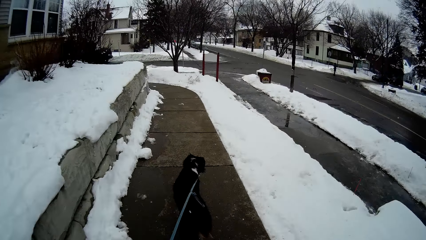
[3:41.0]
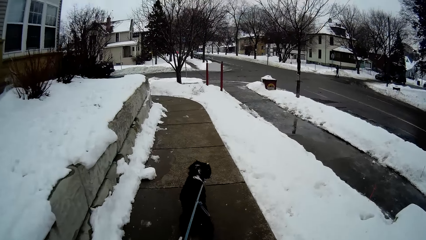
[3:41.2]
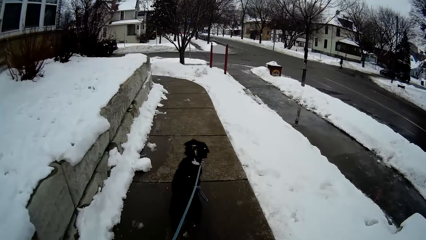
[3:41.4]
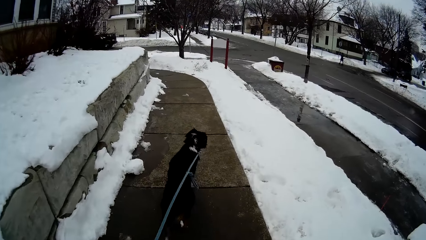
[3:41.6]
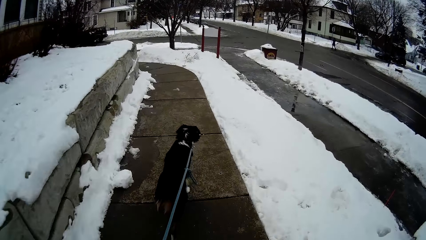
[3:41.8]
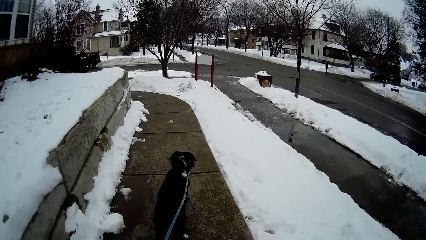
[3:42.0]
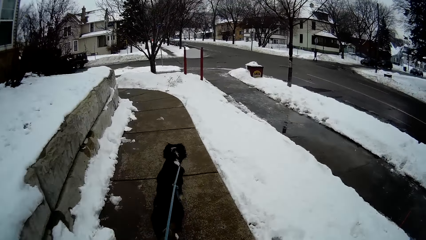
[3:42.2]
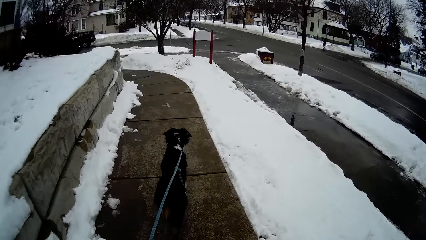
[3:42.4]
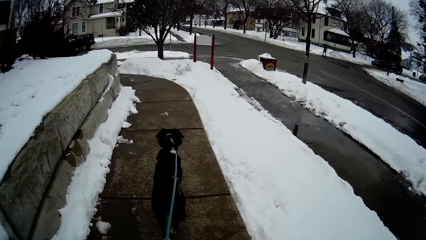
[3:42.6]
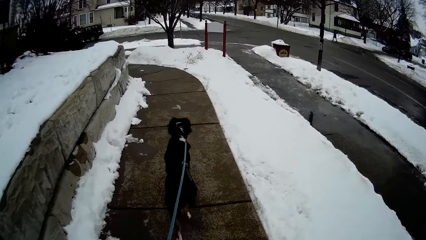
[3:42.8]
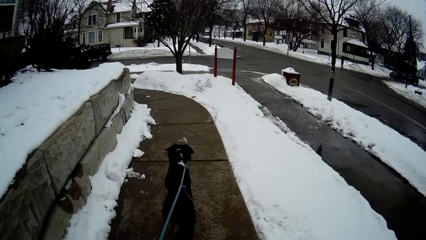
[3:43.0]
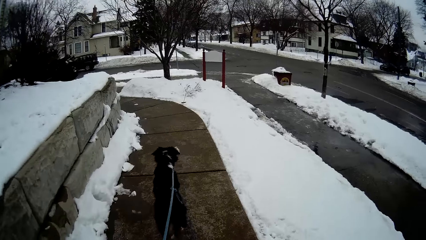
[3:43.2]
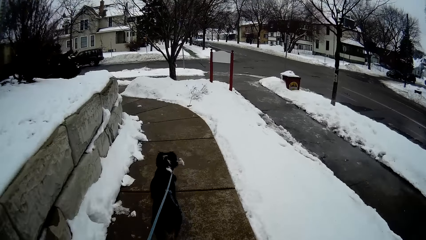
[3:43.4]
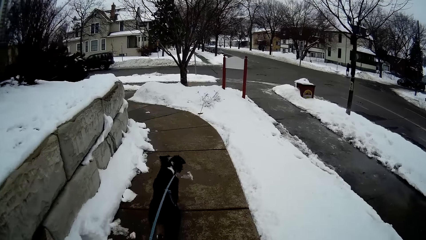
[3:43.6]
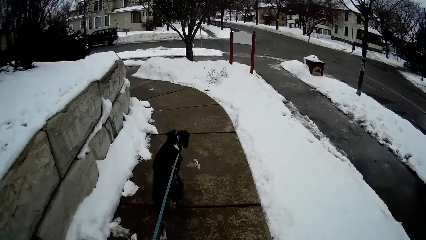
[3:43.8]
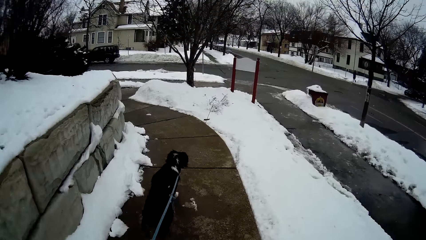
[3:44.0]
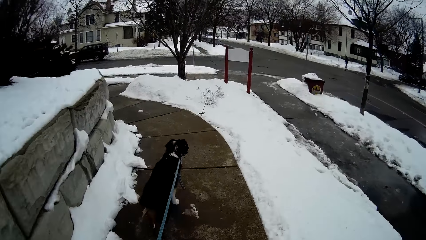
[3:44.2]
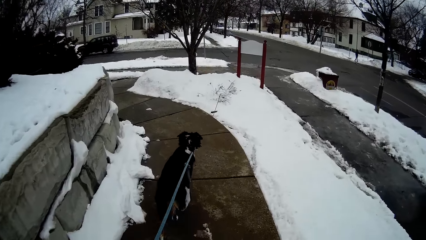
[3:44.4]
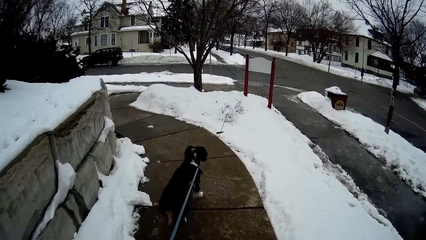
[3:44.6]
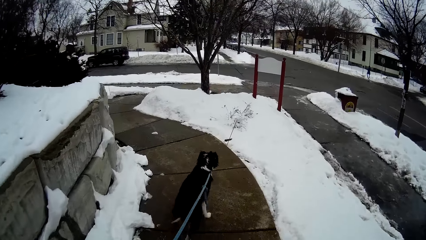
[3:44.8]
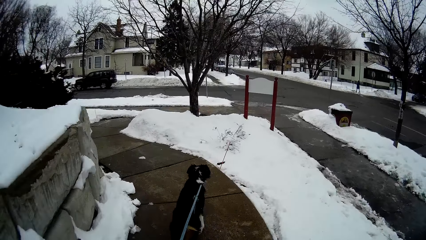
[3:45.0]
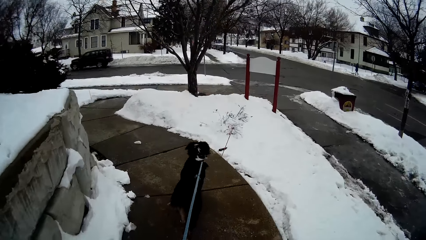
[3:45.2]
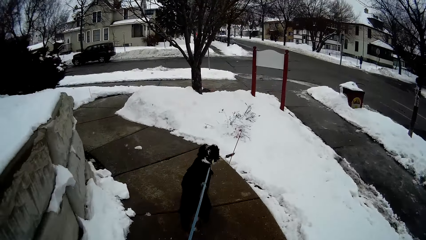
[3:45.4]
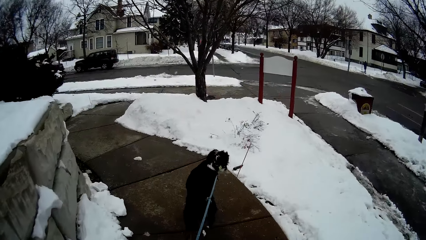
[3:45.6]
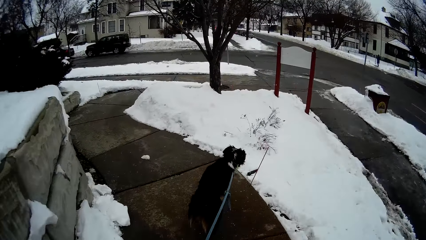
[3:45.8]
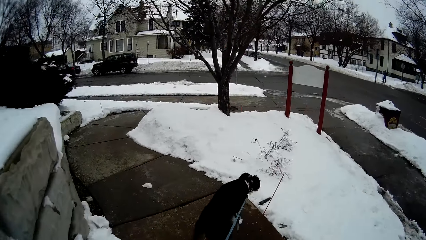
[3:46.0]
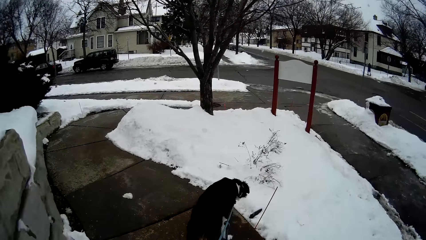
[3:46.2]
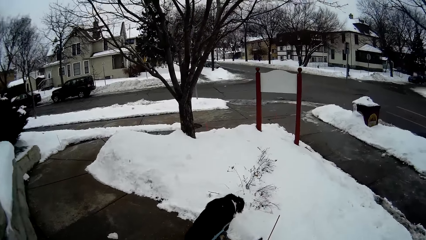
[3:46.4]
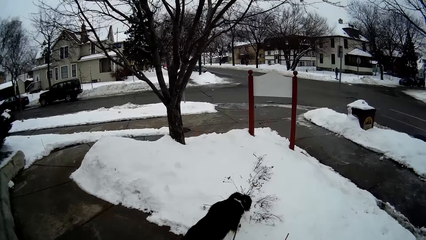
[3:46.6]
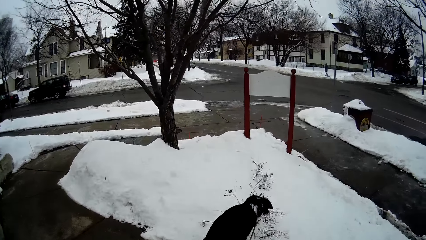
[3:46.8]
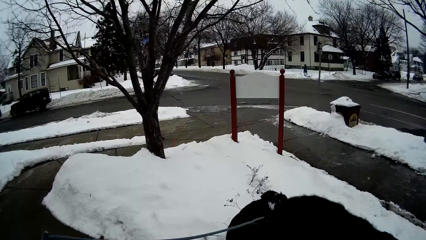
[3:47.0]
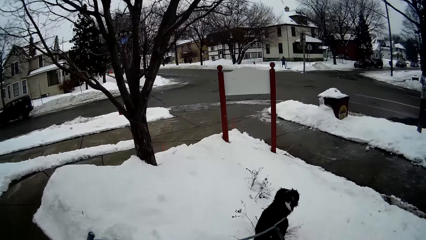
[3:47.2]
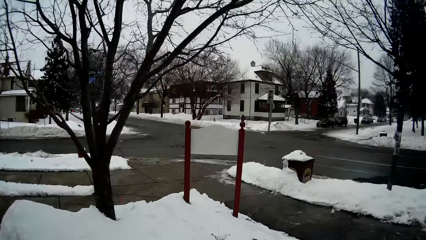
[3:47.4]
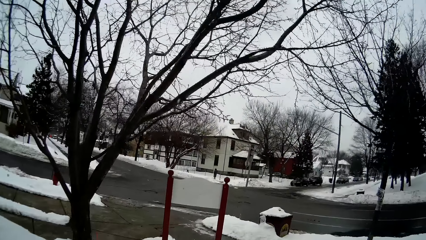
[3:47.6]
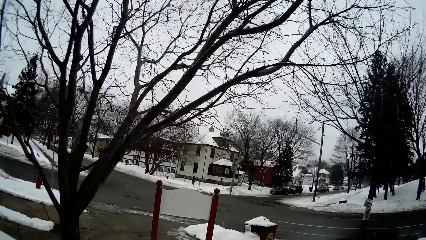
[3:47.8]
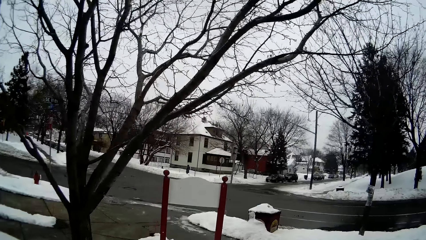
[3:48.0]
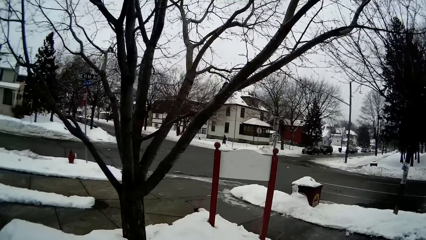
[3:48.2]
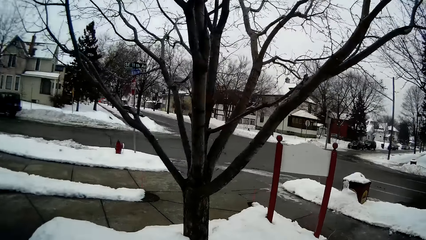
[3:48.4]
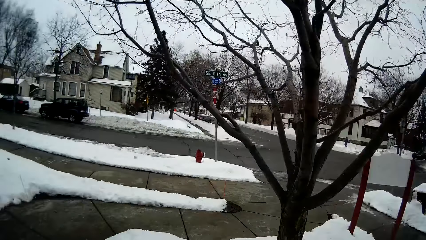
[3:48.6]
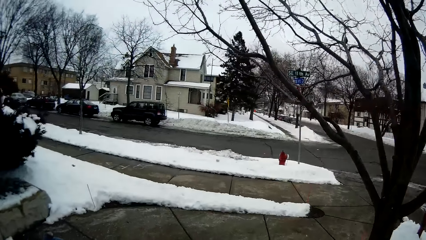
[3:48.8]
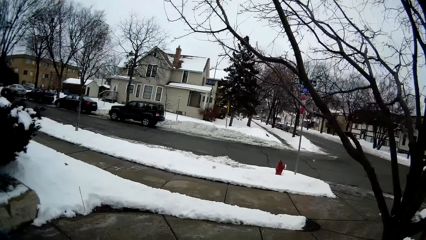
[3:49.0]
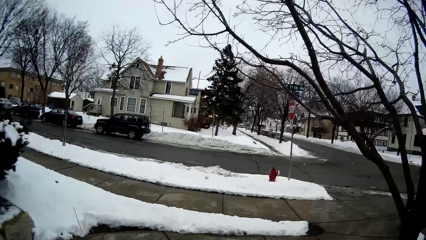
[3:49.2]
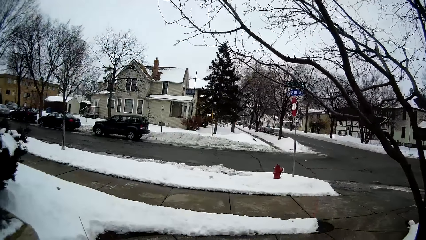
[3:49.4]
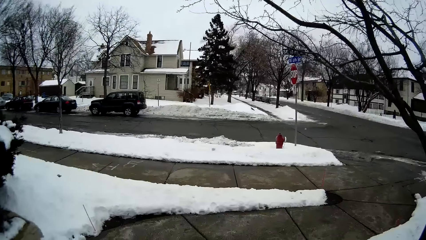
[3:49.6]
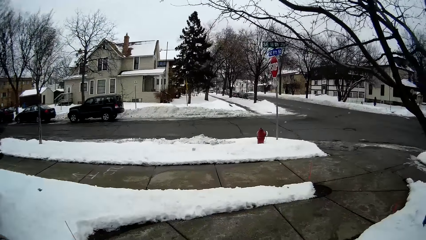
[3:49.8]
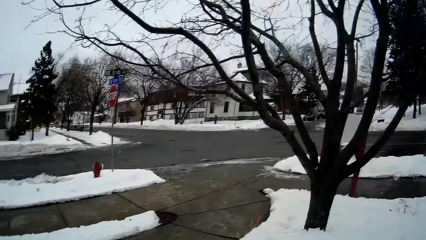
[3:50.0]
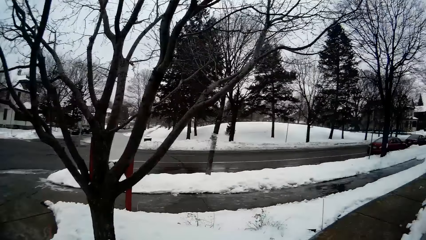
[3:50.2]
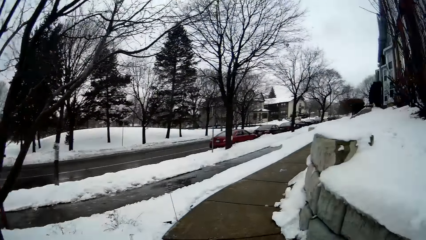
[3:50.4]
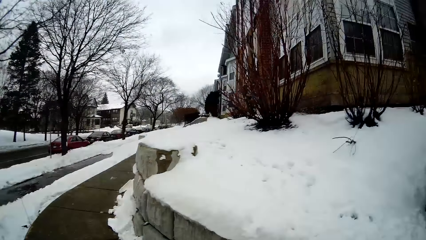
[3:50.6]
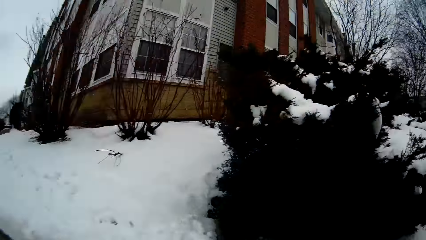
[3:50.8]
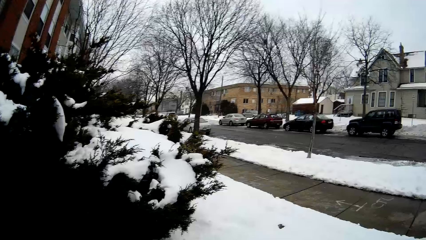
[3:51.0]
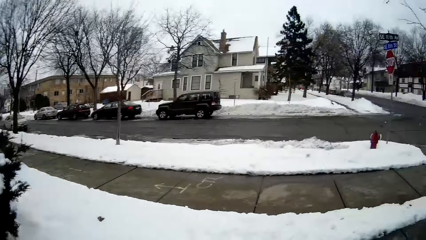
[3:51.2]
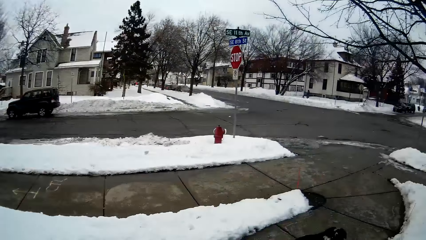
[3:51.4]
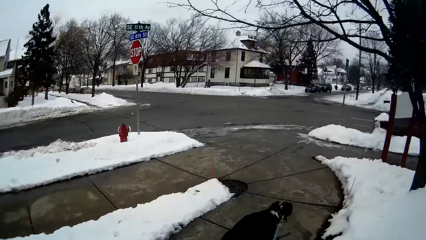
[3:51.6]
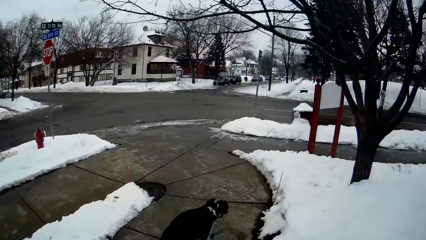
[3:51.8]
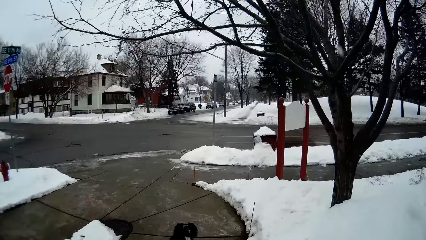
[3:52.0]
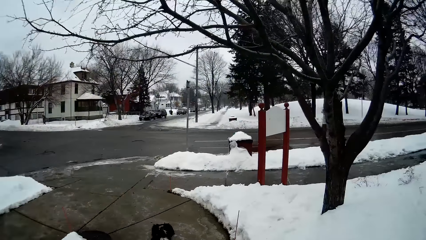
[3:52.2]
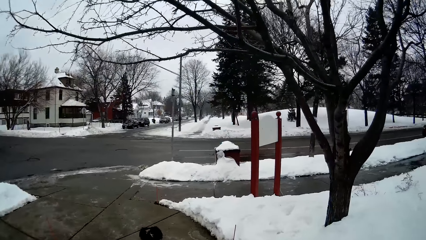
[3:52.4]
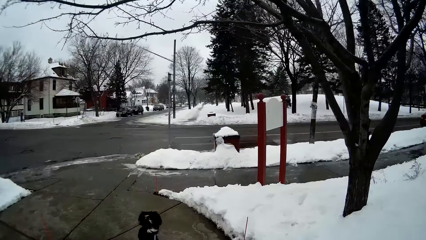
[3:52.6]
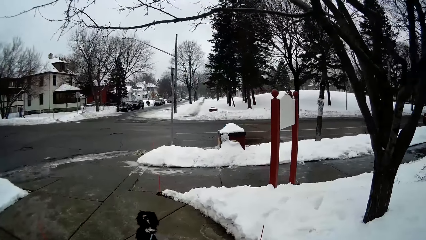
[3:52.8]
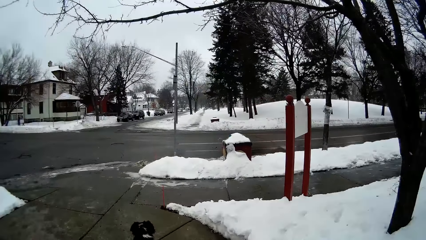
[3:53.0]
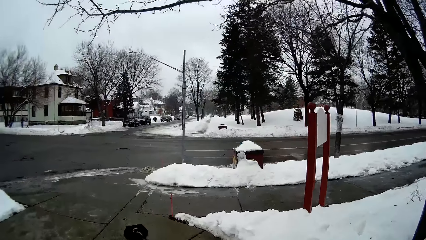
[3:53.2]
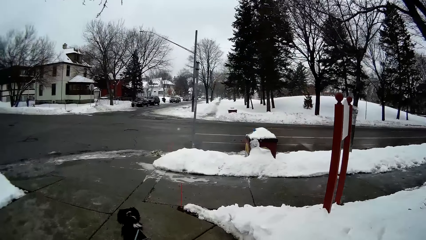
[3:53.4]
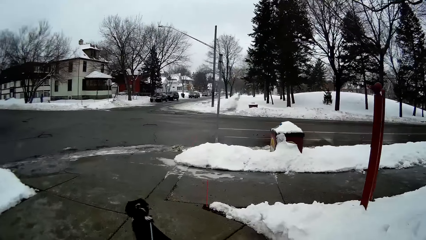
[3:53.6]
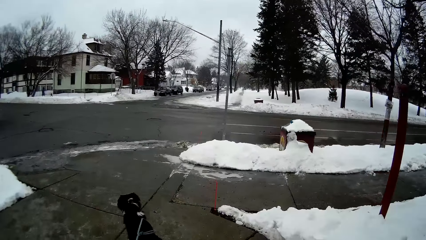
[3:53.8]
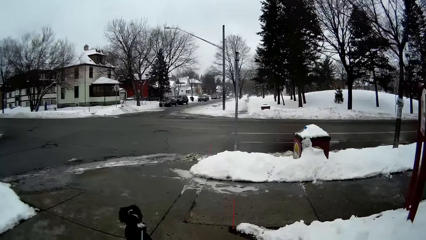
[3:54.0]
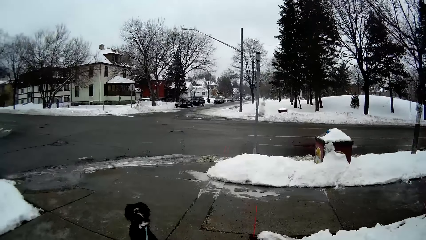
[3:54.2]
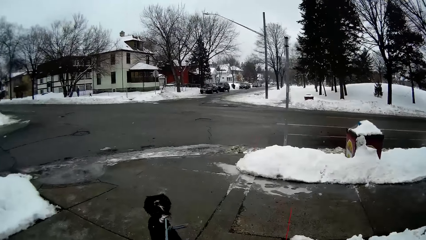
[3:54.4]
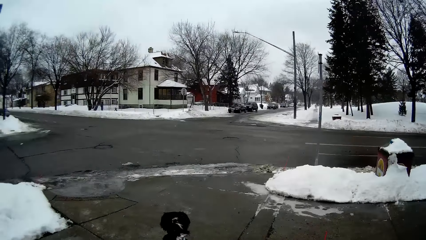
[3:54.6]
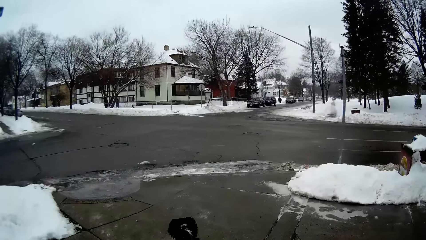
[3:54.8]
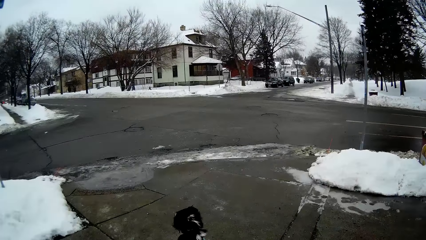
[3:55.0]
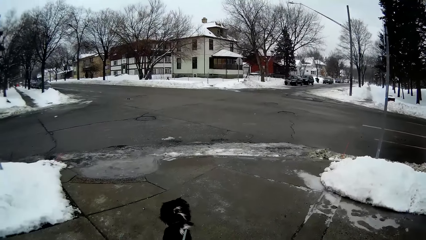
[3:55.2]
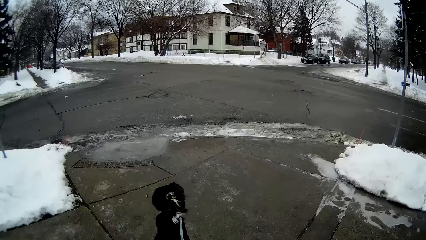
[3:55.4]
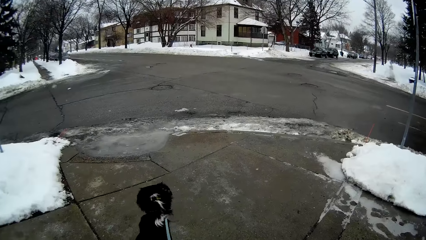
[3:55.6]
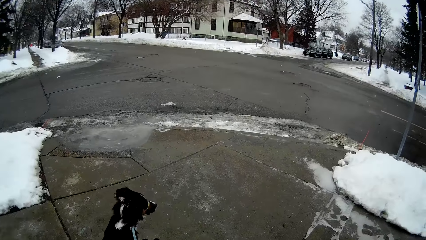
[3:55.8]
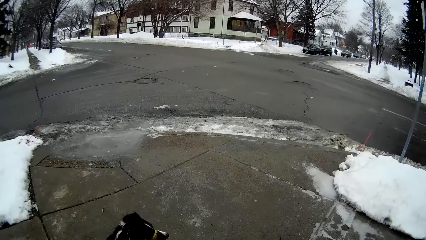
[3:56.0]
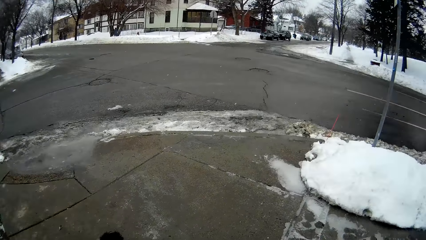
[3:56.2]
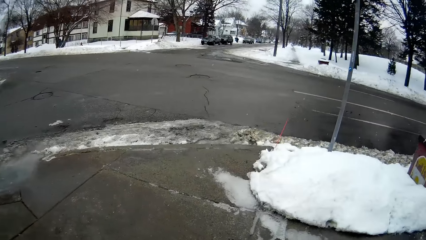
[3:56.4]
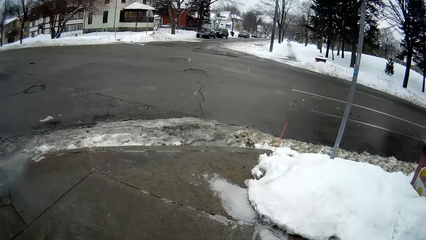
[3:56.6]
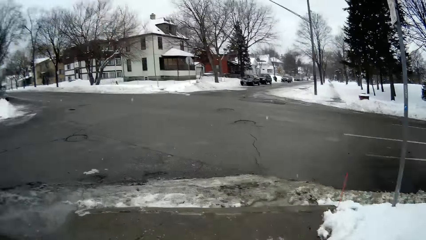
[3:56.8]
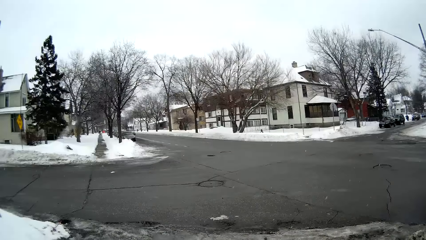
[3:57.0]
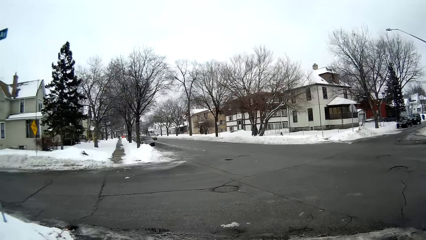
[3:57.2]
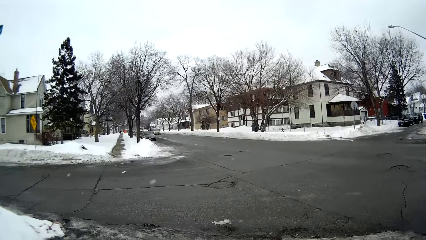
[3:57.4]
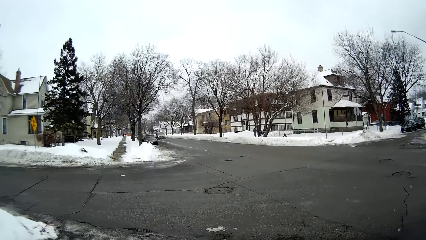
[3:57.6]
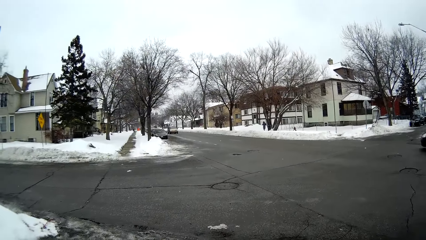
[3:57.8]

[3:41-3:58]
The camera wearer looks around the pavement. They walk on the pavement with the dog.
